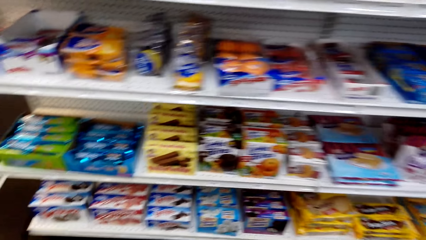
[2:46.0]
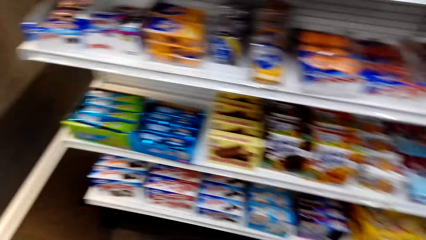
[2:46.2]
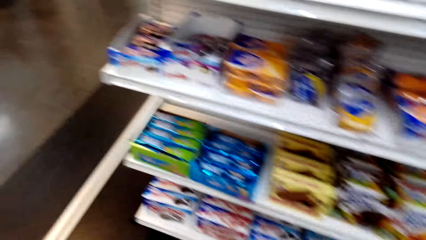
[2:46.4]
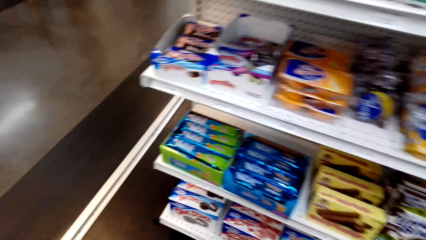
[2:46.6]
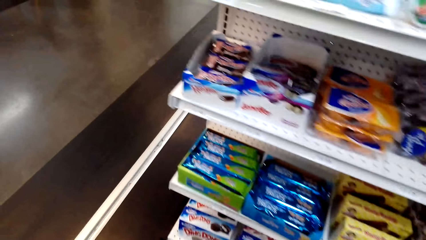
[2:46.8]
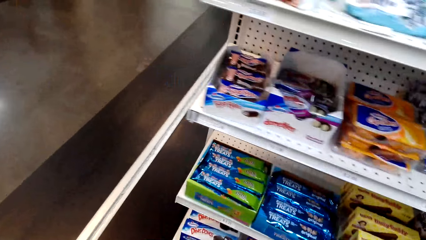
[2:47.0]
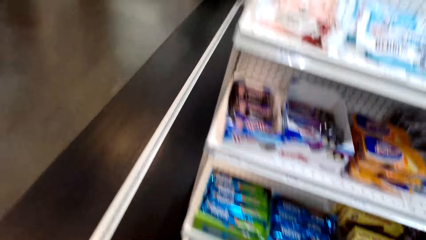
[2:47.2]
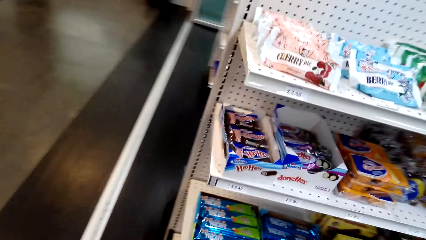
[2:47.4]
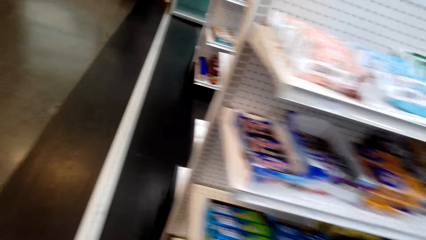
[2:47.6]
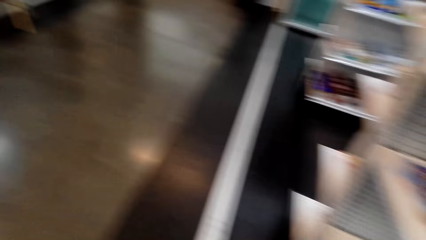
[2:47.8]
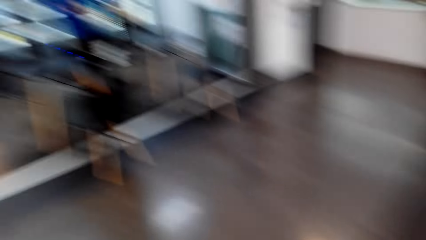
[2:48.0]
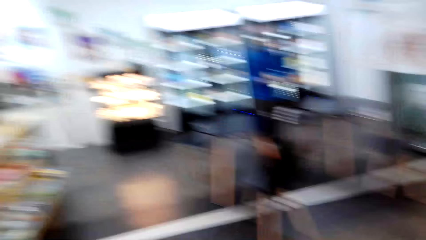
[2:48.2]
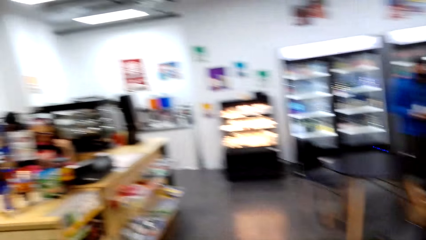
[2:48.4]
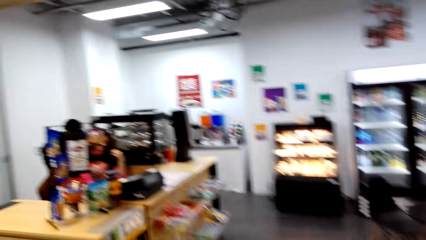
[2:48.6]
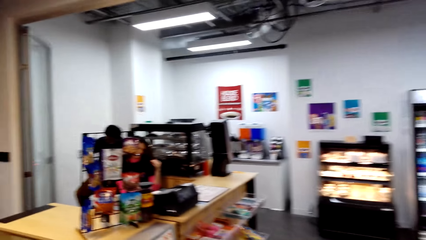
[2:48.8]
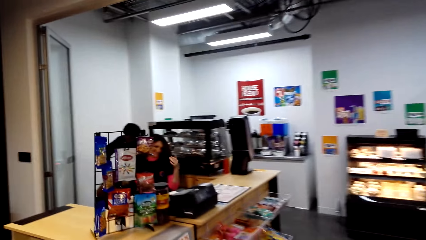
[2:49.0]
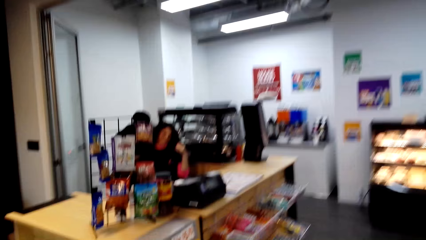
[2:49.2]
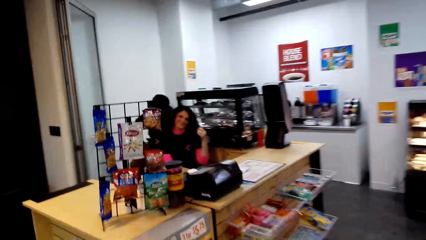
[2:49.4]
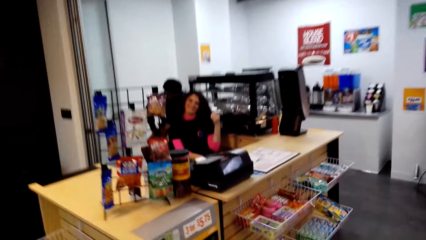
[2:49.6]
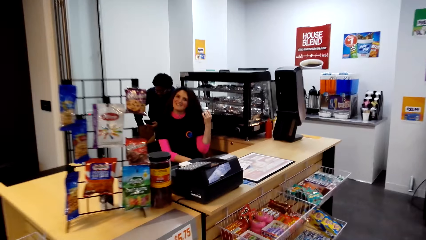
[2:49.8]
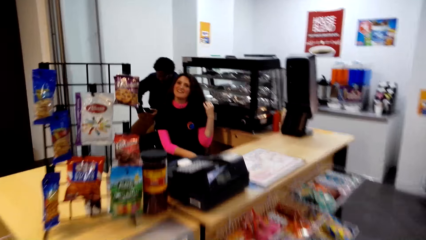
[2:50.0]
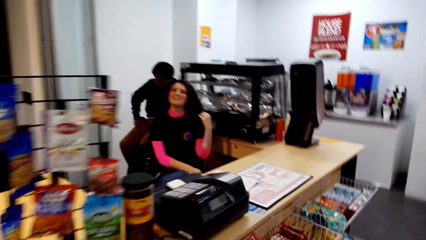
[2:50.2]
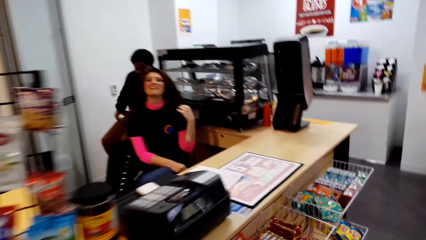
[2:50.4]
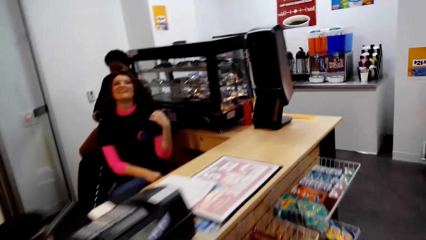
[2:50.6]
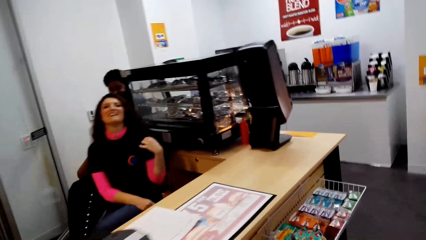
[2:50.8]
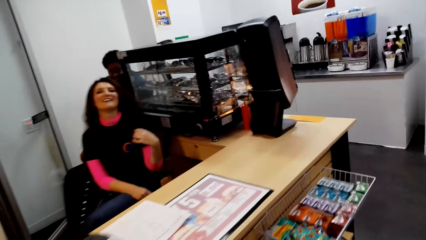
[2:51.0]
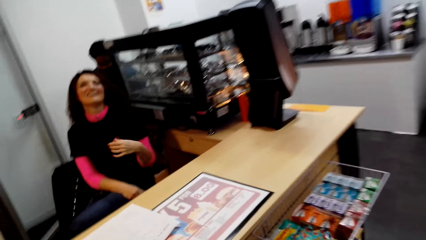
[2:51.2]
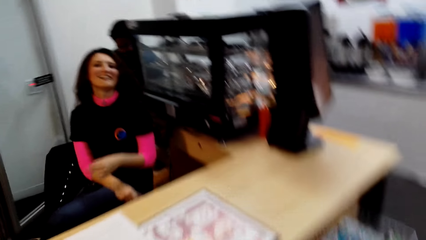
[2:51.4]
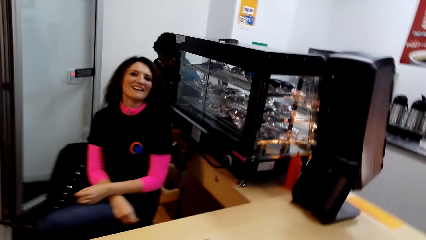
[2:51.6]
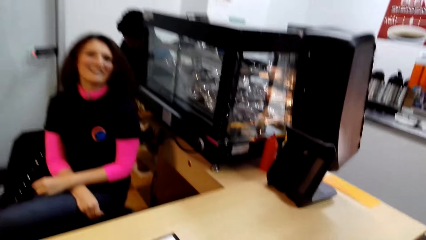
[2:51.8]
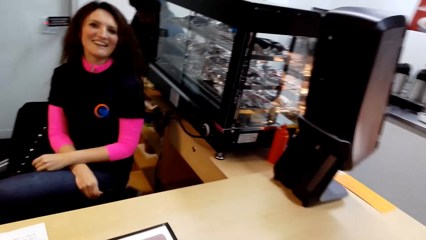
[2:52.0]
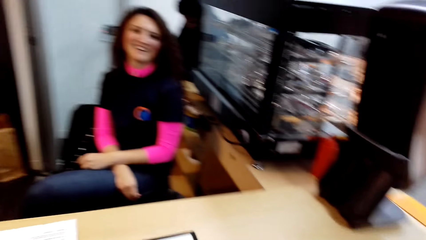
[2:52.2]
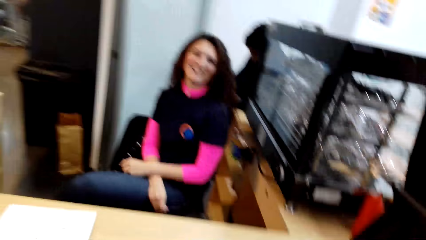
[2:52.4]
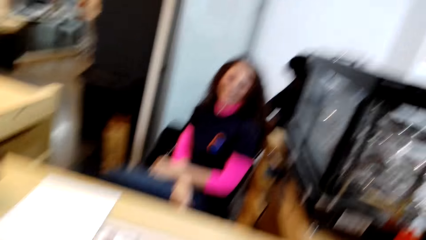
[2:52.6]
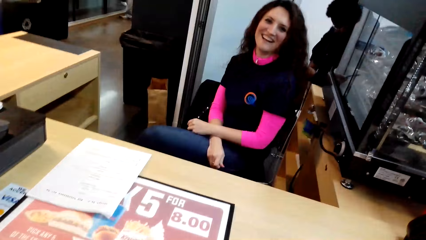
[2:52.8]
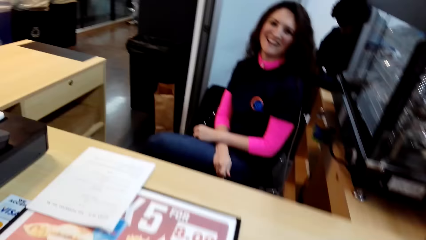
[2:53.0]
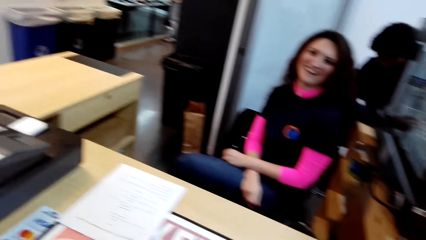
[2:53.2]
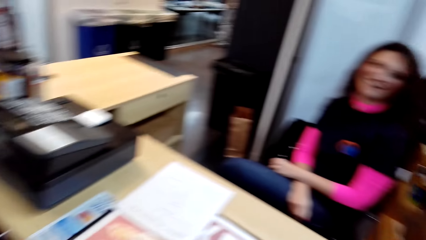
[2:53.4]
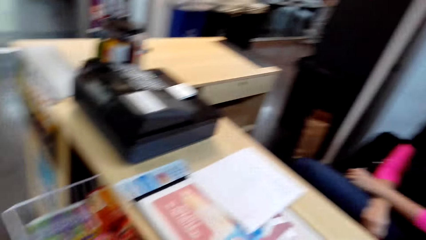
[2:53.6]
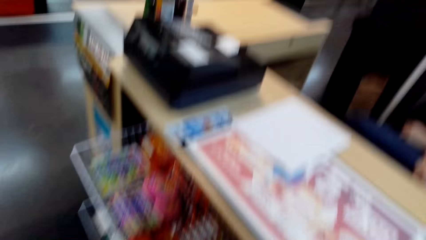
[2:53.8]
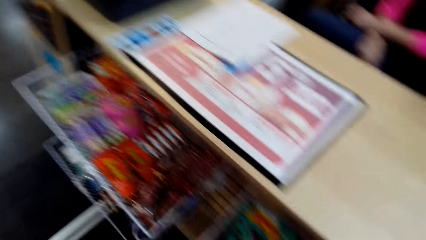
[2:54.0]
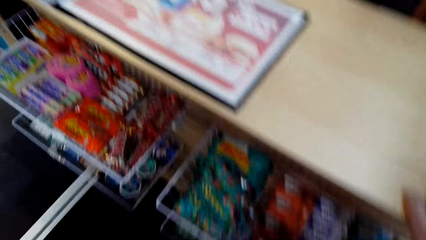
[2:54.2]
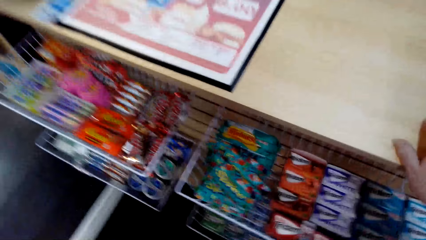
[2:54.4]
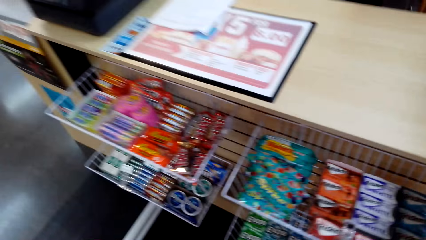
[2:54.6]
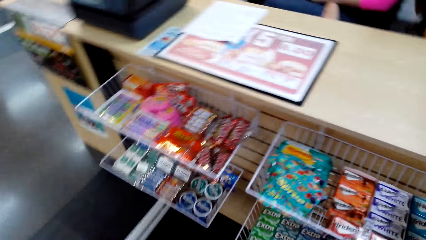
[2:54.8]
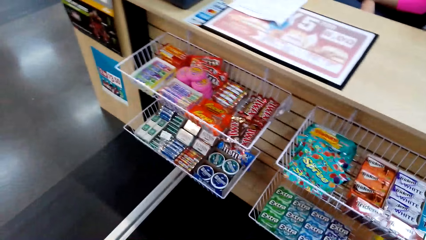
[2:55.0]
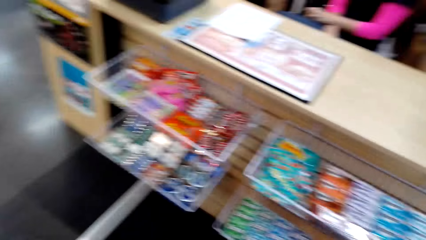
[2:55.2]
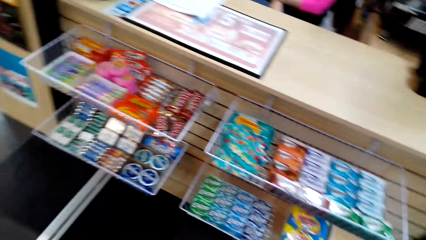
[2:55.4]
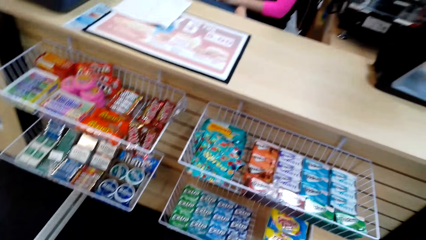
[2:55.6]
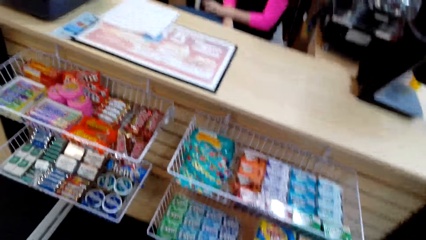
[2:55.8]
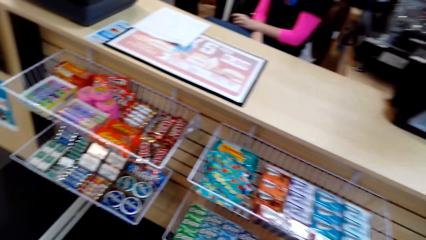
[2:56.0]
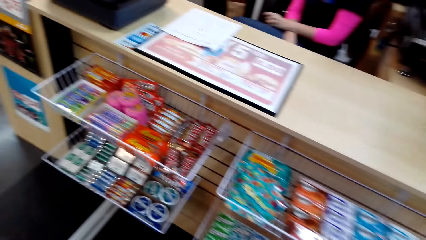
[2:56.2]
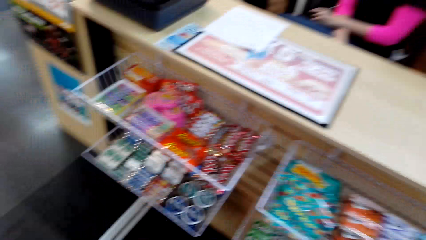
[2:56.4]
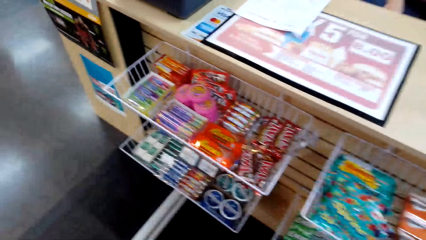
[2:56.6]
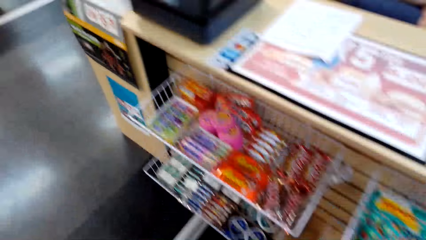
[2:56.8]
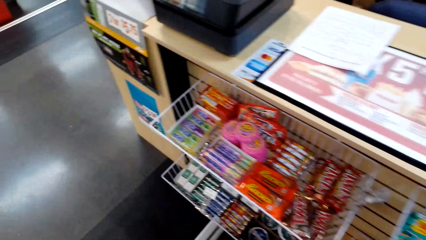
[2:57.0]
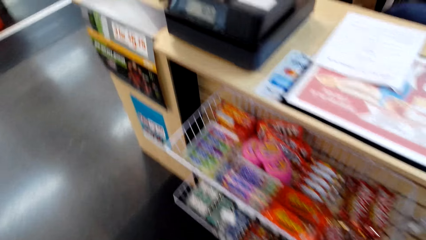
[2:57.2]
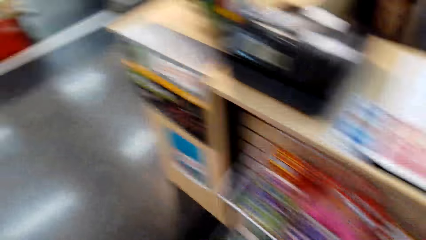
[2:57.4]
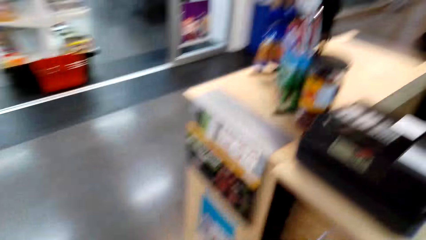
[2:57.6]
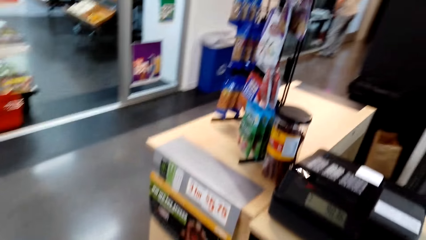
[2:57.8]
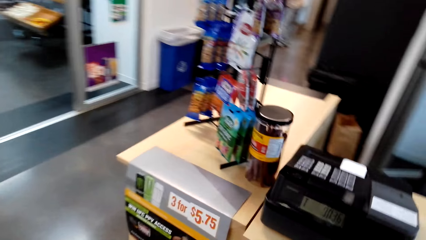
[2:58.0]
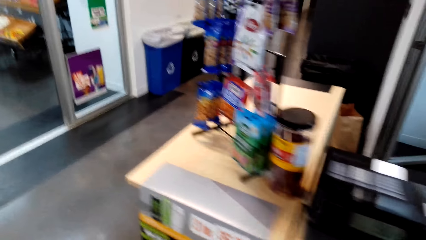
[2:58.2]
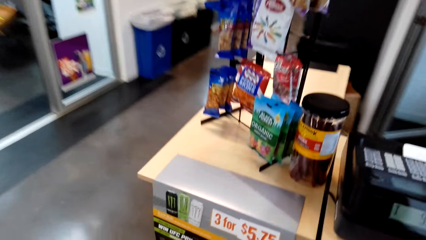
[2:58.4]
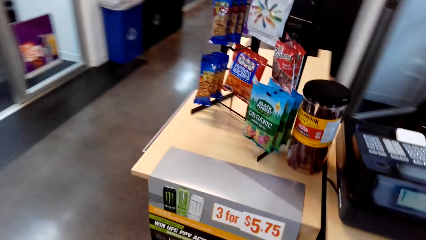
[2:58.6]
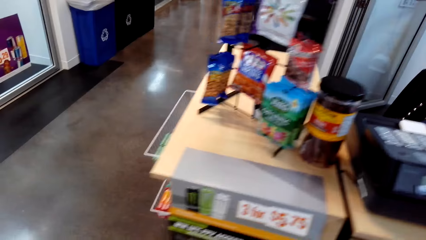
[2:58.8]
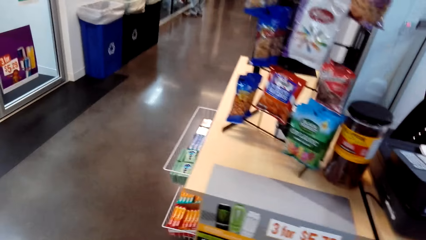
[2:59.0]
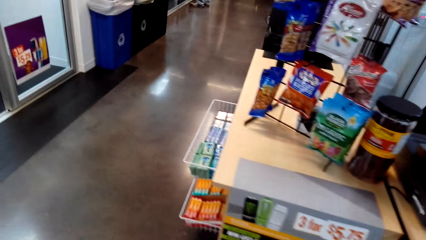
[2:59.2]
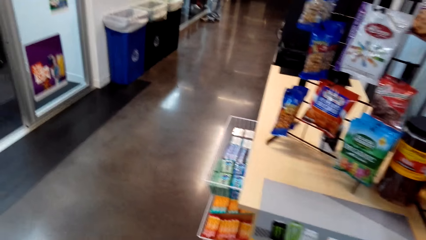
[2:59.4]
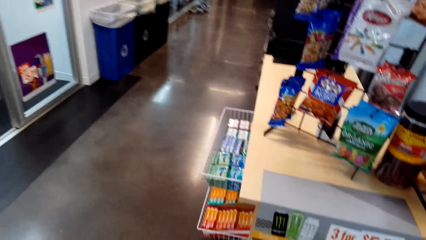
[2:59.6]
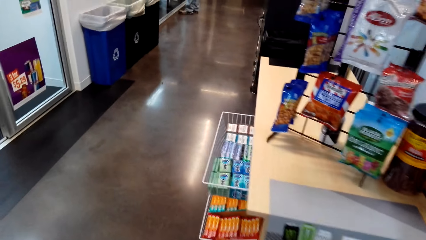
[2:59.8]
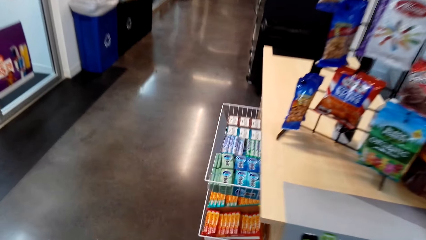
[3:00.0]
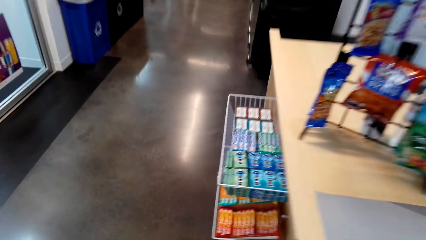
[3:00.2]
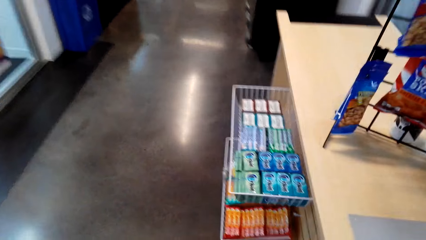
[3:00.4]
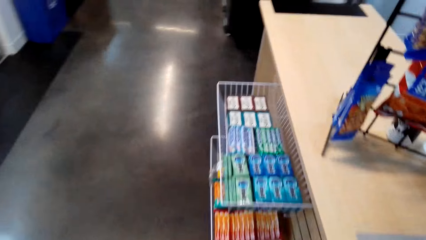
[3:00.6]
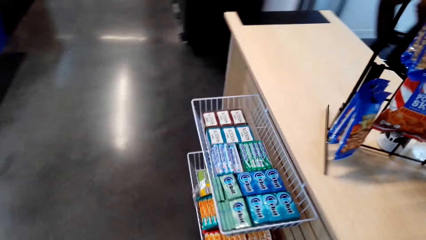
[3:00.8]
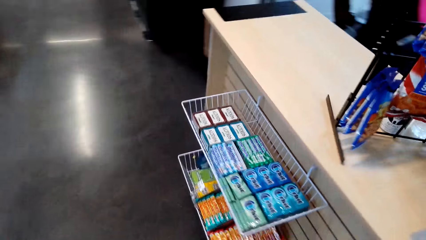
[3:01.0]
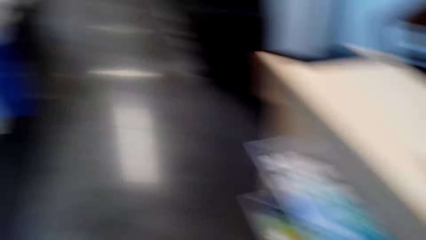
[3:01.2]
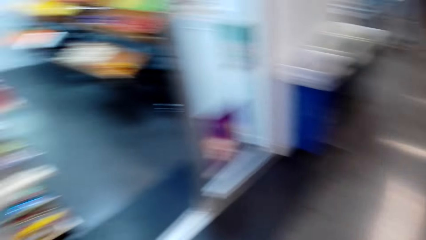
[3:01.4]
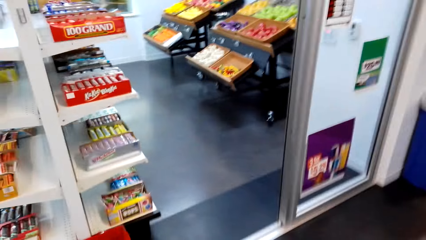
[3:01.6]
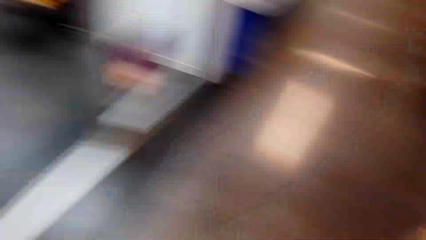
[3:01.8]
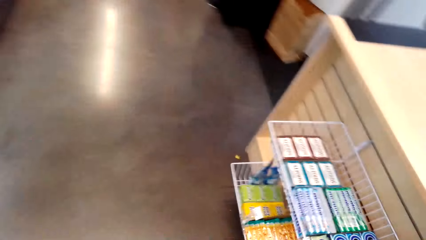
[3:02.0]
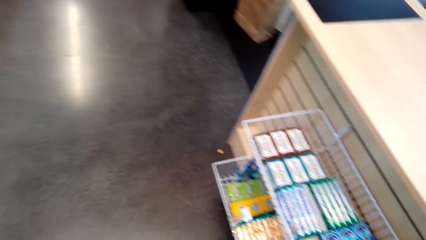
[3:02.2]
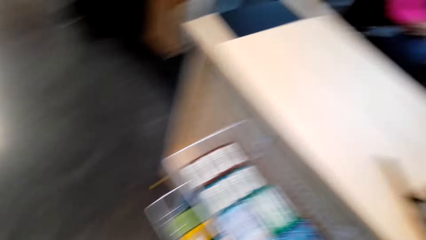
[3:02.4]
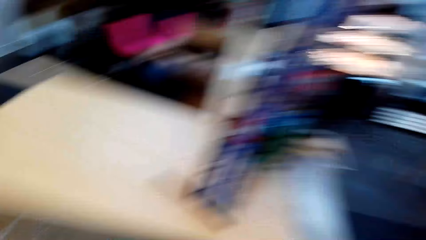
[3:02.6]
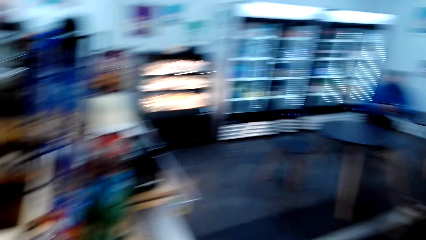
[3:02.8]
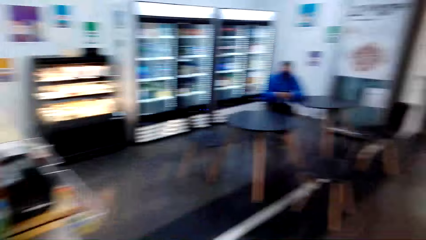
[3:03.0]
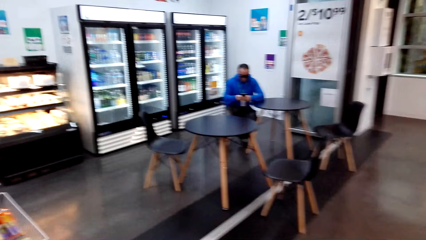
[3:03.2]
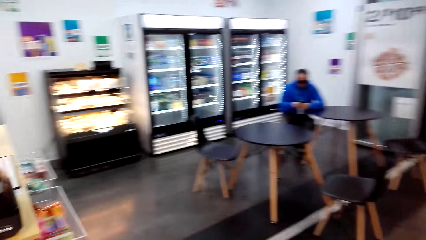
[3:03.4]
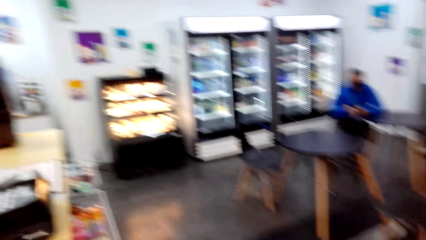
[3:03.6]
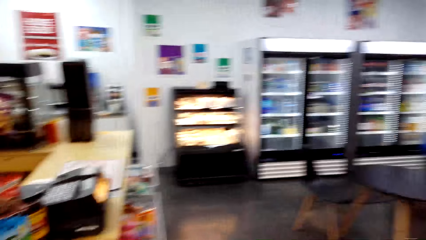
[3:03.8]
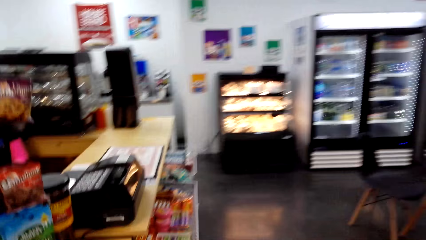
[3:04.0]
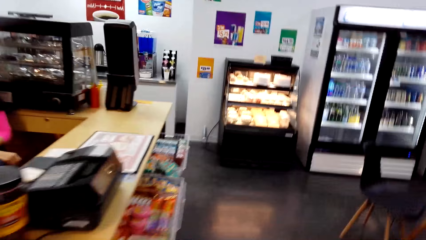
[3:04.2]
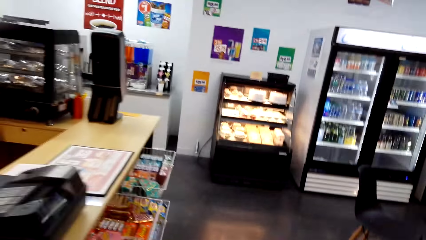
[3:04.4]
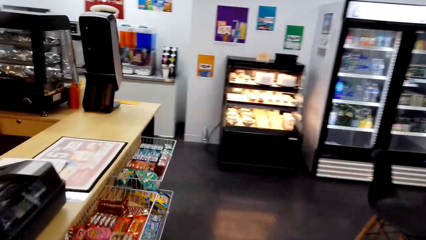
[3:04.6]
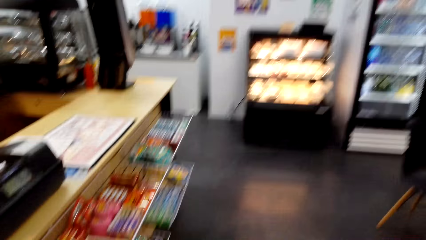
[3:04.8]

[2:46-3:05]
A lady touches her hair. The camera wearer talks to a person. The lady crosses hands. The camera wearer rests a hand on the countertop. They look around the store area. They move around. A man sits on the other side.
